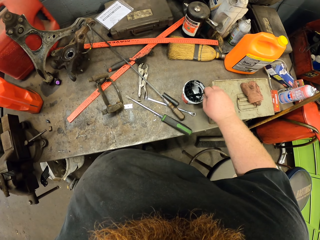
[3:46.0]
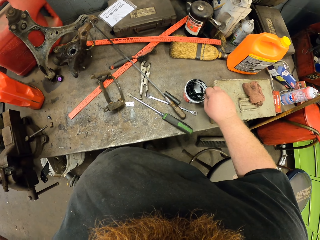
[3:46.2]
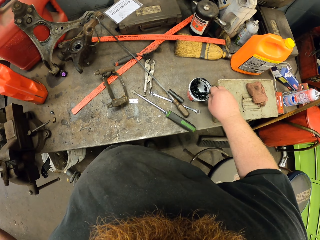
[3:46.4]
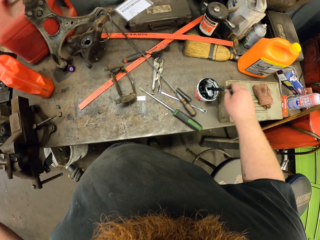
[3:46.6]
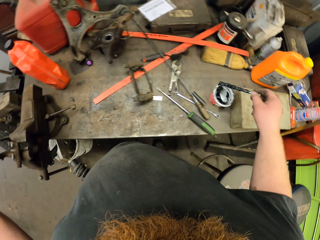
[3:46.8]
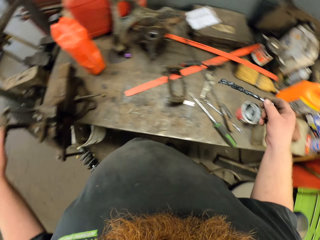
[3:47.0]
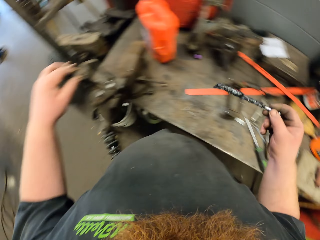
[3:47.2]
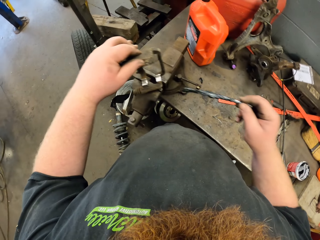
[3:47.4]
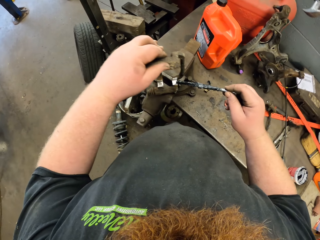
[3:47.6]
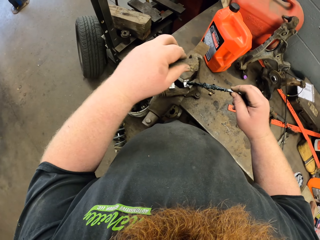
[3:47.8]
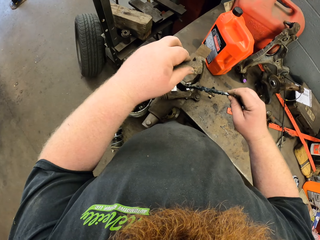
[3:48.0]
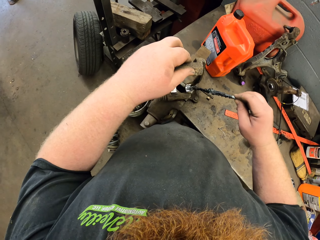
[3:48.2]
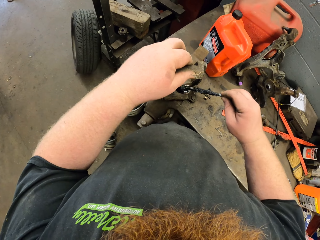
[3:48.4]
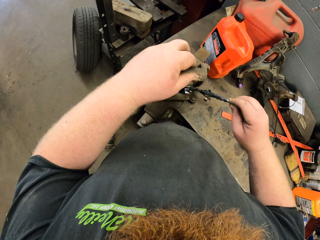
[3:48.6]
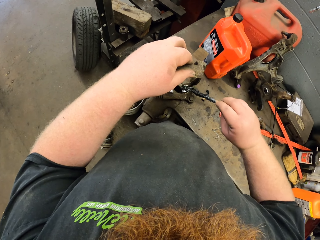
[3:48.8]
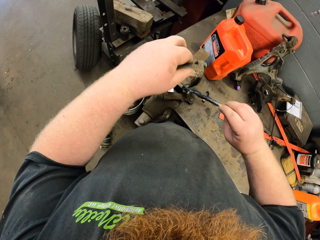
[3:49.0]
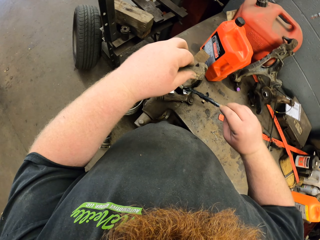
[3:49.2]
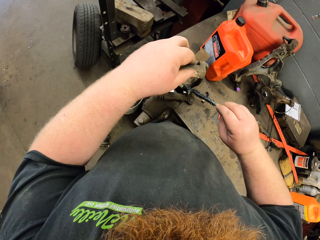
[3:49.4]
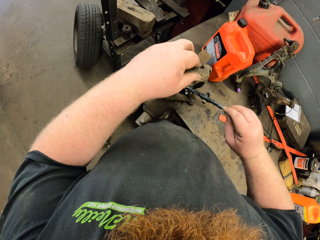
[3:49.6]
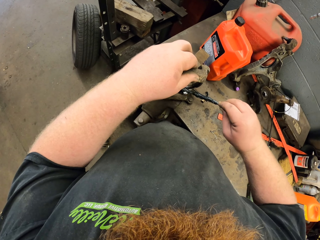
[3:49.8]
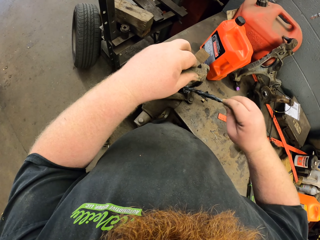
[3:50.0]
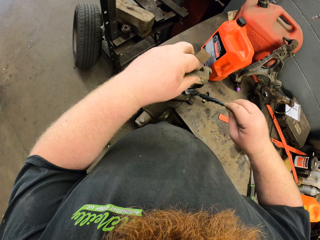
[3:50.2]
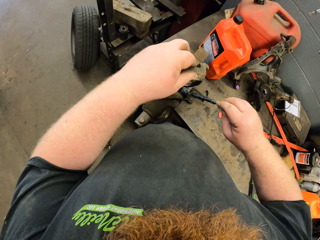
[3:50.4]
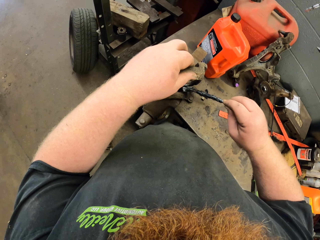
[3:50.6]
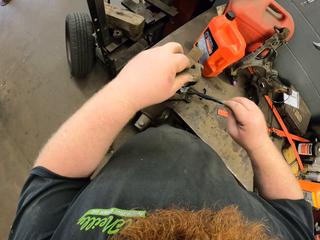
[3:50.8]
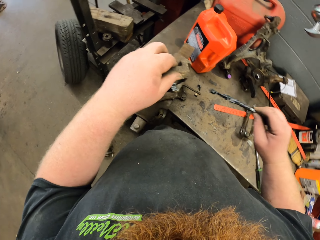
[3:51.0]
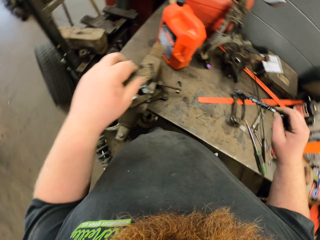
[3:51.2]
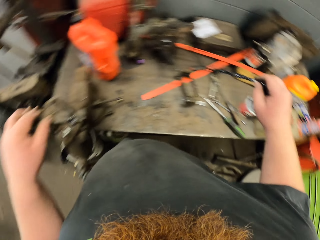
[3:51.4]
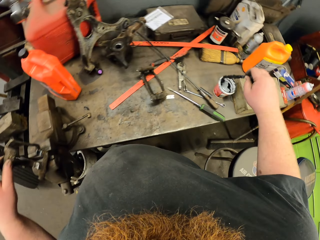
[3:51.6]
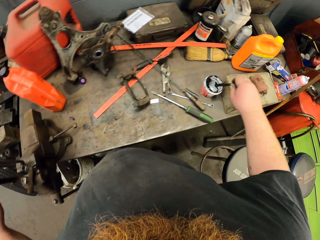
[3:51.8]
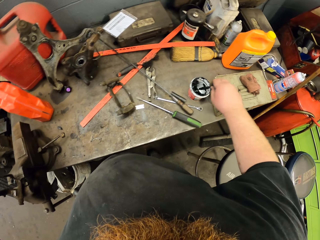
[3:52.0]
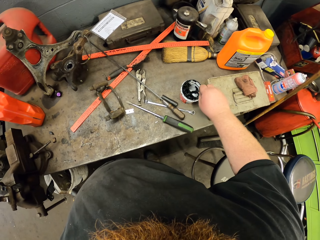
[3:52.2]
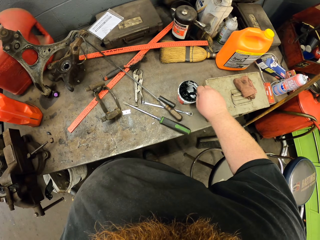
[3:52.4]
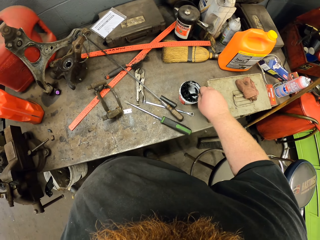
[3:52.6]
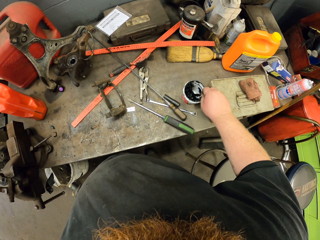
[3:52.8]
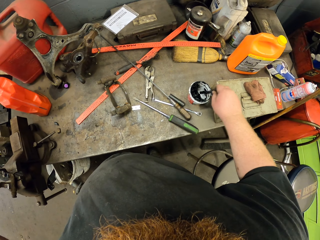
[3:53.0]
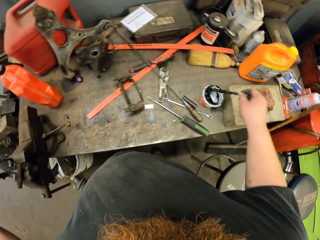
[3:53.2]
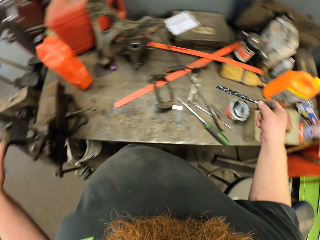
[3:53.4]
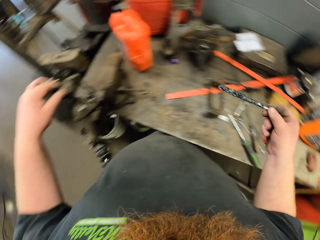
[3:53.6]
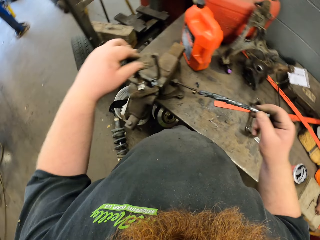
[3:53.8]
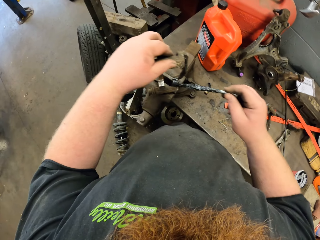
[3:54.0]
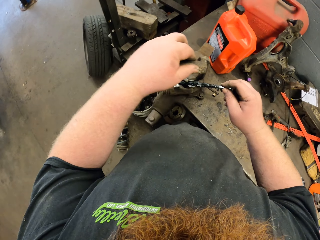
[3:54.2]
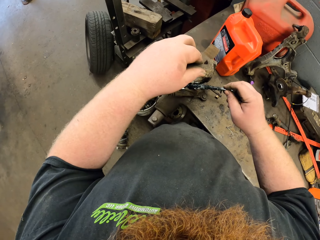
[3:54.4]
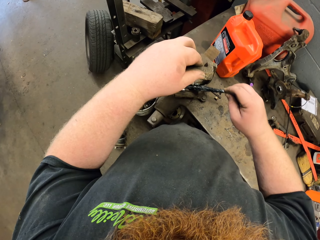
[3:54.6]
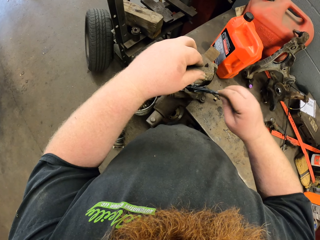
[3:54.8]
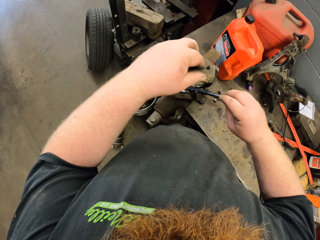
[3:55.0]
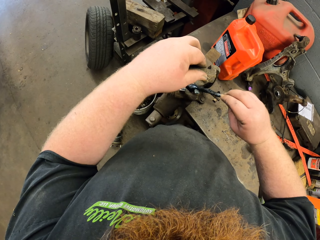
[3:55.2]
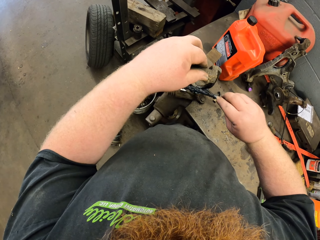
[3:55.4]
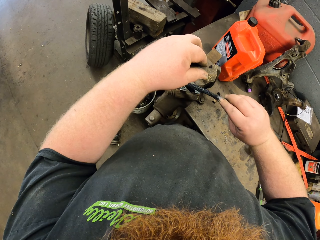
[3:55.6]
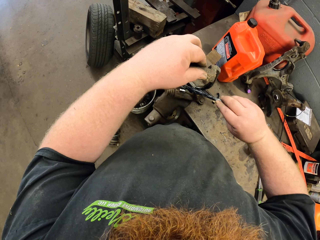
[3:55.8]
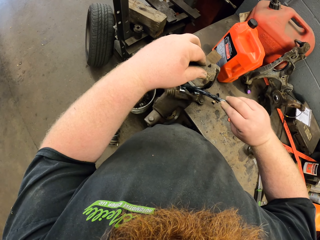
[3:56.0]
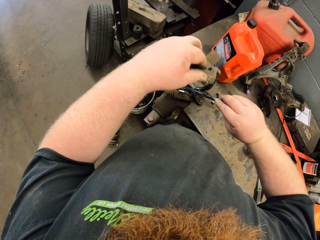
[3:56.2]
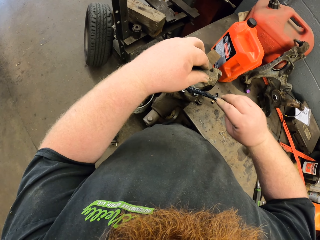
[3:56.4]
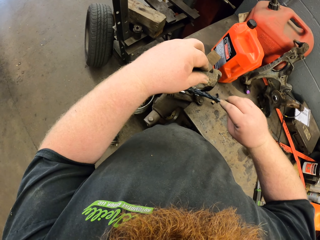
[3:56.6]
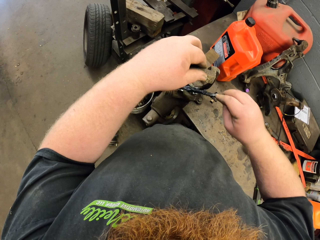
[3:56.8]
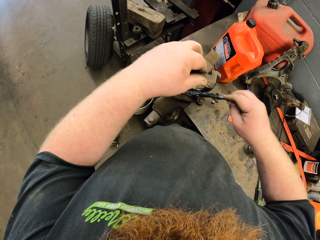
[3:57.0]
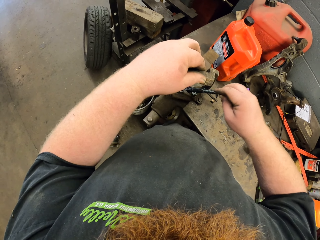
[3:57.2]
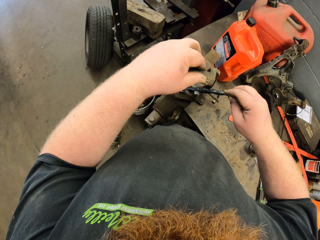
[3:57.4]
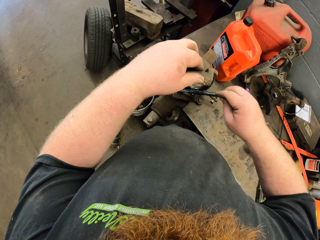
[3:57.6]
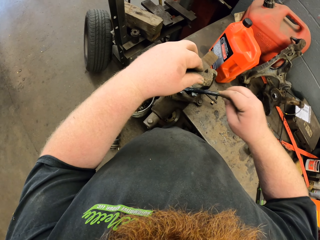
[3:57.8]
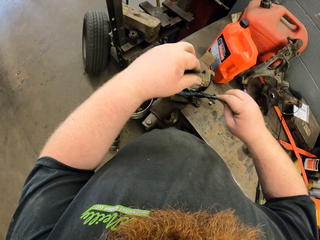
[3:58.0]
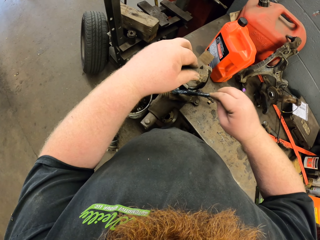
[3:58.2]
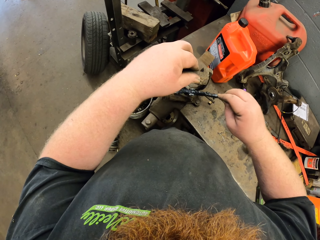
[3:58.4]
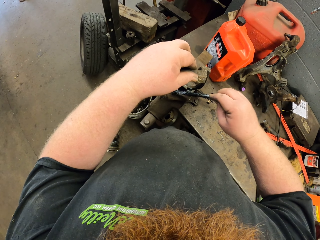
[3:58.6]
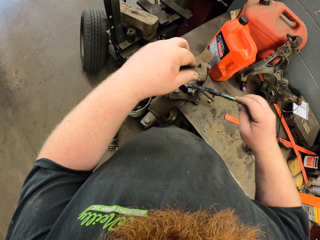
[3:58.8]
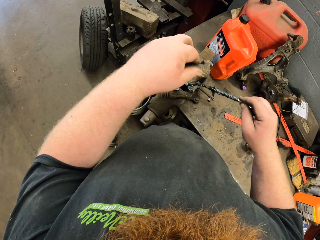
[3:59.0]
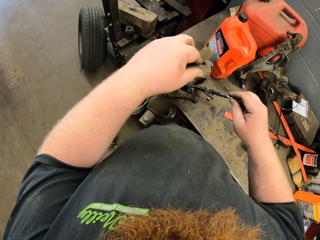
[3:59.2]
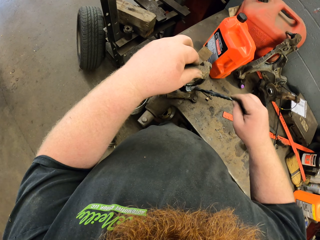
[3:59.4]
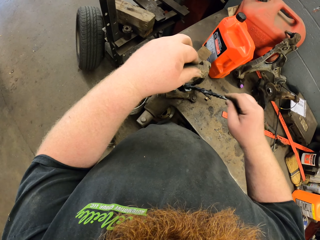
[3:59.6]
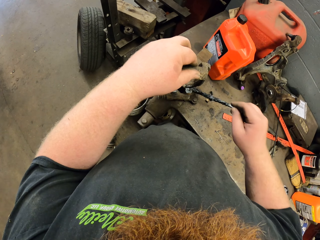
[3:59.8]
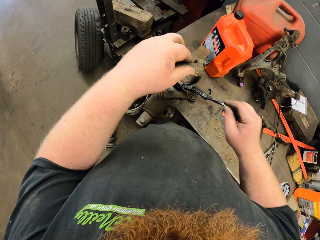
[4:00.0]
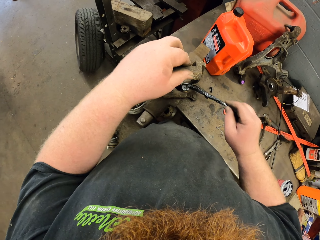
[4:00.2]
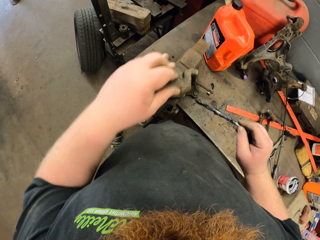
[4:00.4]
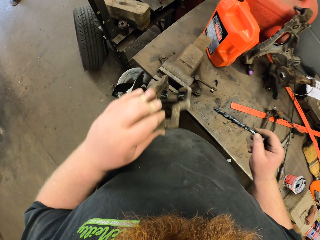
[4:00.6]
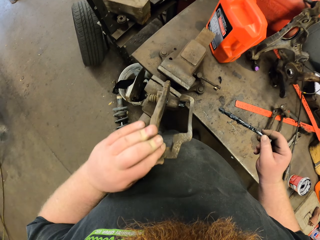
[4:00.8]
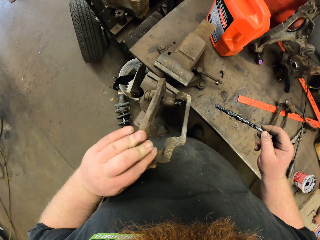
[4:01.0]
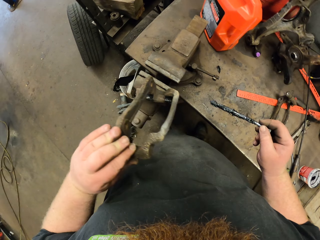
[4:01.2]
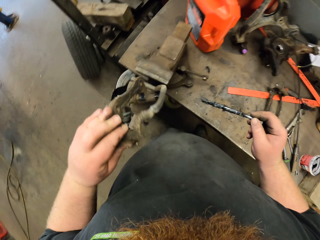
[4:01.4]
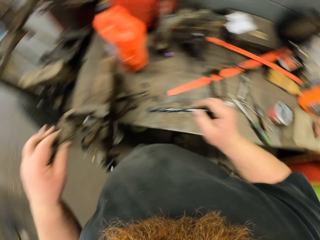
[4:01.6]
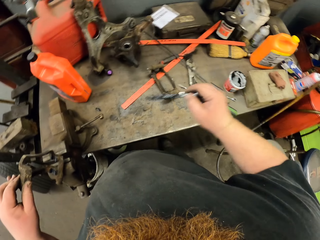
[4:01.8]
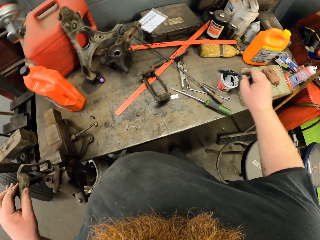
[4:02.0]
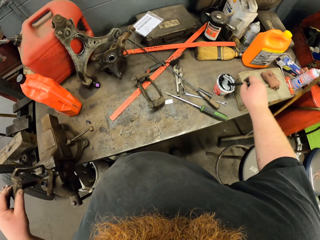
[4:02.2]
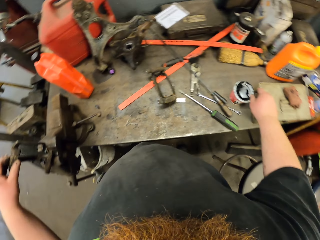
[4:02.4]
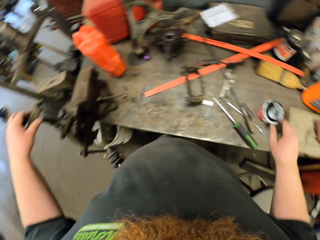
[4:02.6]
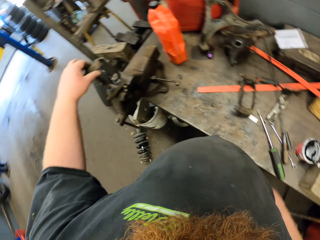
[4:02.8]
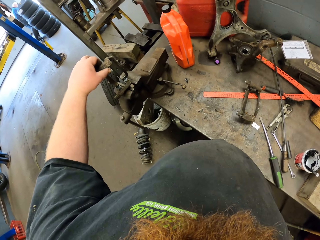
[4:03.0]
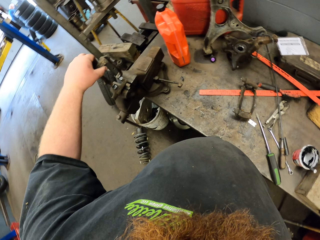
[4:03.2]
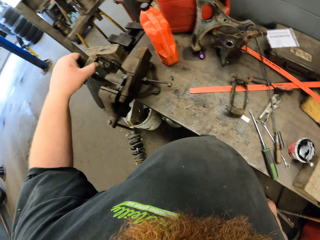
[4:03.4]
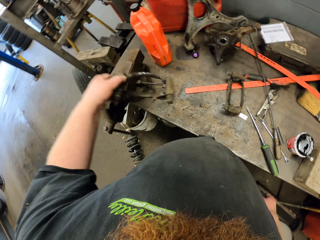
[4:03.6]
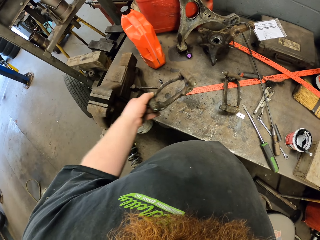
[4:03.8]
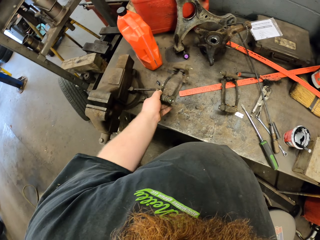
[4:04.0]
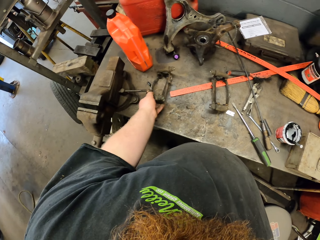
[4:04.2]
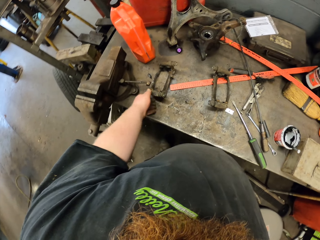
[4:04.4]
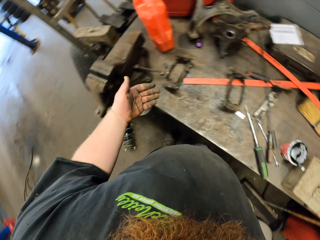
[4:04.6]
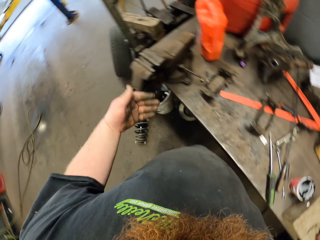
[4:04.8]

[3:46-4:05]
The camera wearer dips the grease brush in the tin of grease oil. They hold the stick. They apply oil on the metallic tool with the grease brush. They apply oil. They dip the grease brush in the tin of grease oil. They hold the stick. They apply oil on the metallic tool with the grease brush. They hold the stick and drop the stick. They dip the grease brush in the tin of grease oil. They move the spare parts.

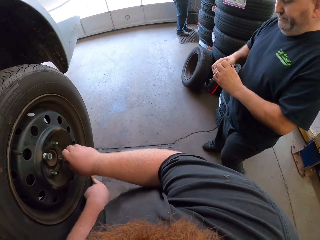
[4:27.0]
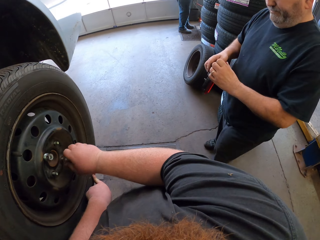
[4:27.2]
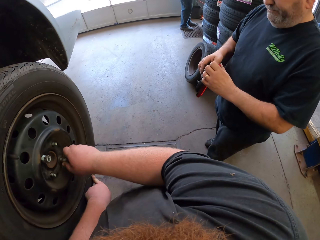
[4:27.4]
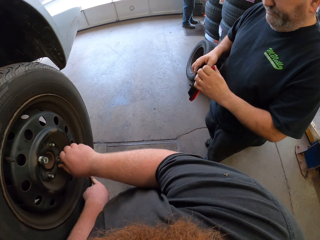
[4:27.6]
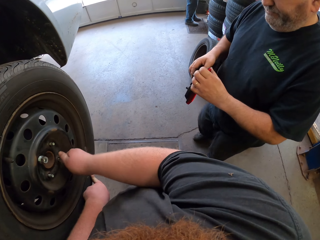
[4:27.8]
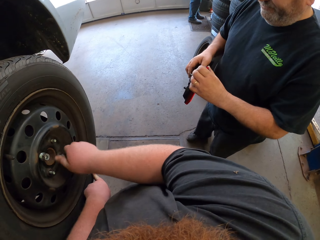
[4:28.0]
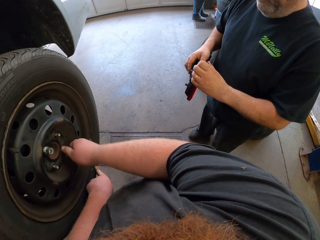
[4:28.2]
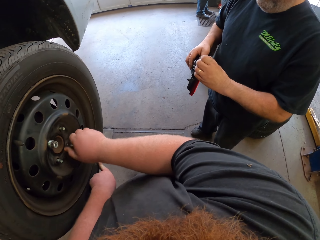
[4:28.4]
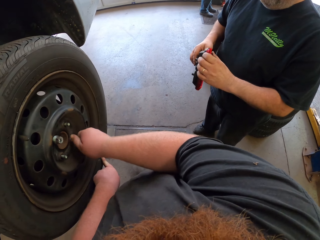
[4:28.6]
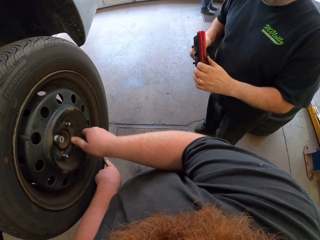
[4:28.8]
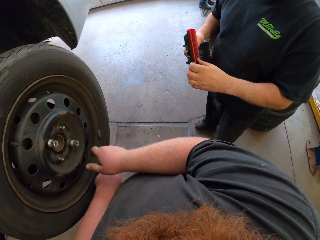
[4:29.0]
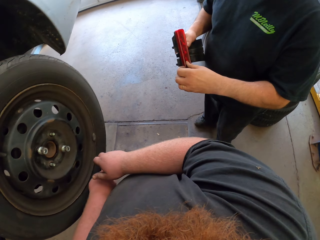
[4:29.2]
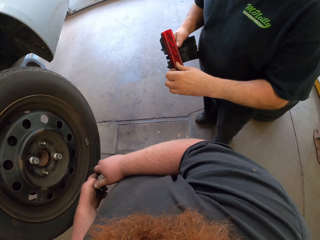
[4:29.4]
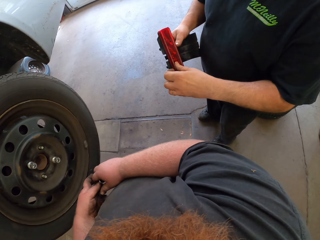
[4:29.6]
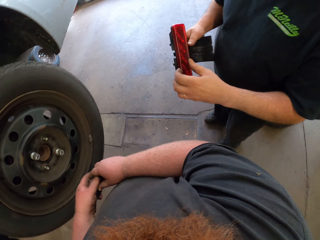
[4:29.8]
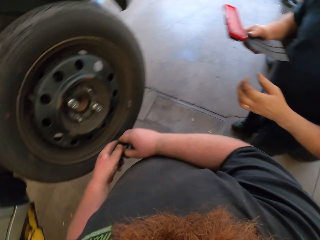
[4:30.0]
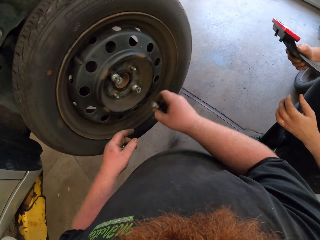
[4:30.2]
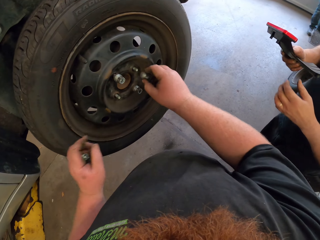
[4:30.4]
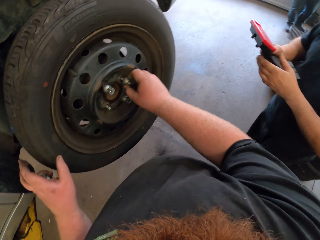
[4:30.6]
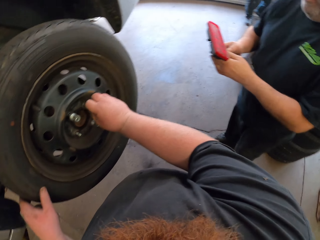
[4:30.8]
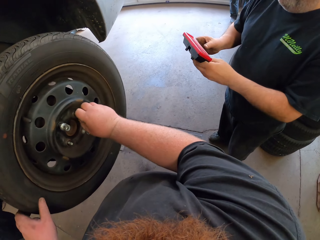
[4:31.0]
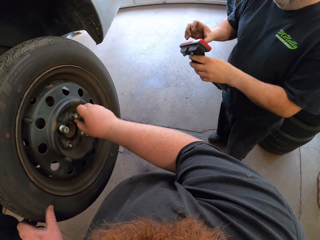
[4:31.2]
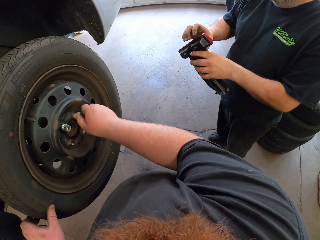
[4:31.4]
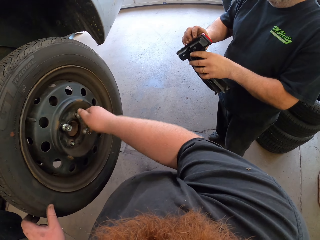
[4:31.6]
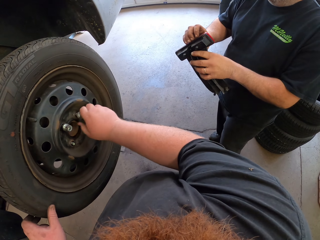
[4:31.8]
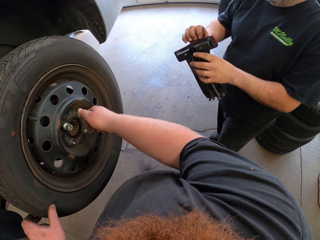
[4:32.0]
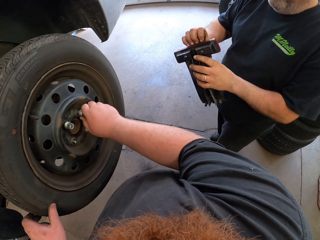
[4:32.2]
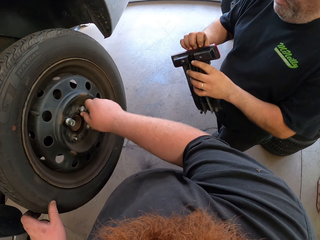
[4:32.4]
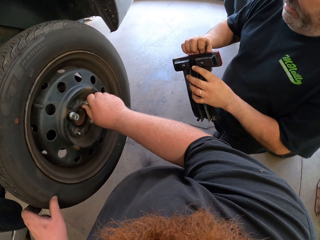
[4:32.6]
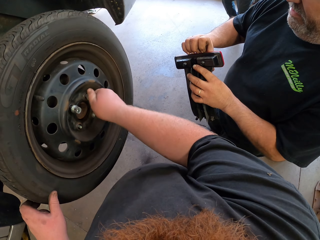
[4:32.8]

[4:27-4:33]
A man holds a car light.
